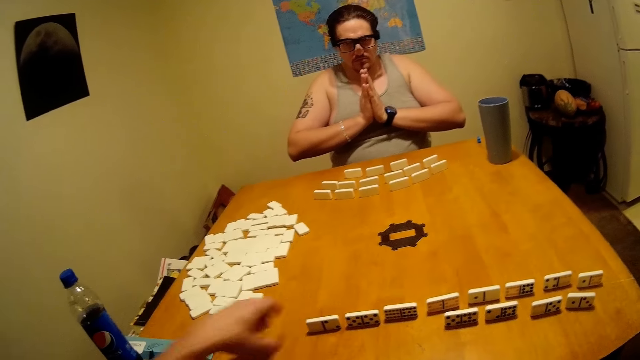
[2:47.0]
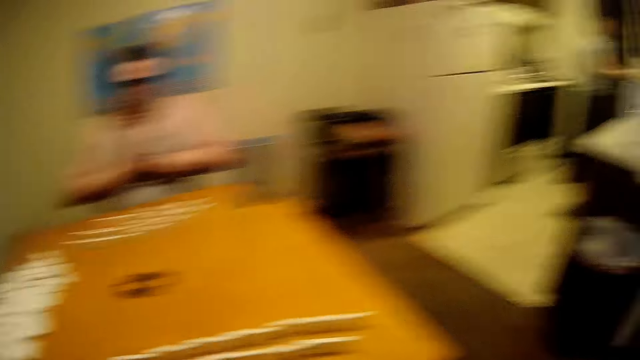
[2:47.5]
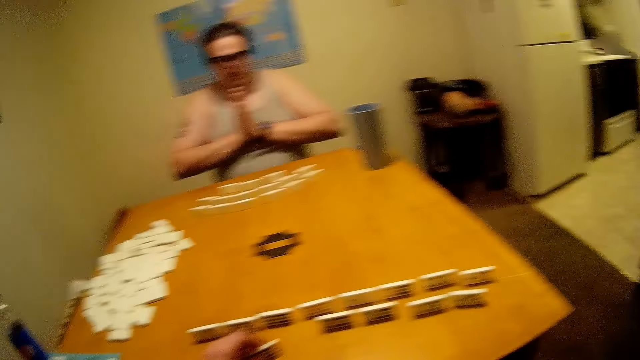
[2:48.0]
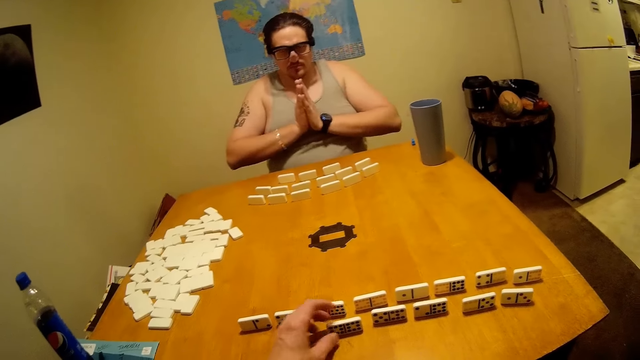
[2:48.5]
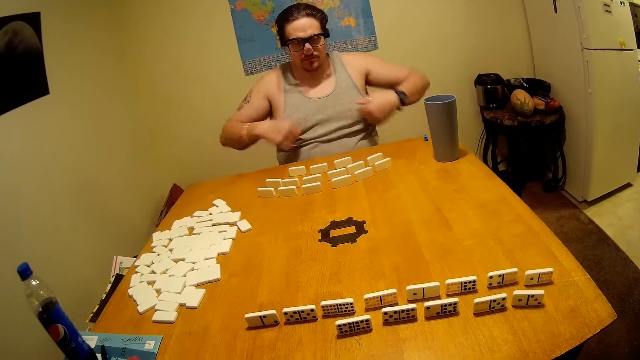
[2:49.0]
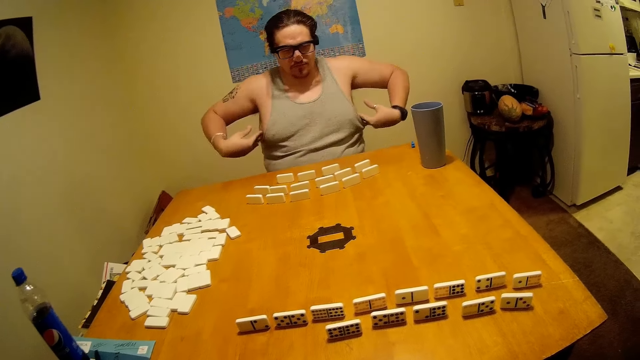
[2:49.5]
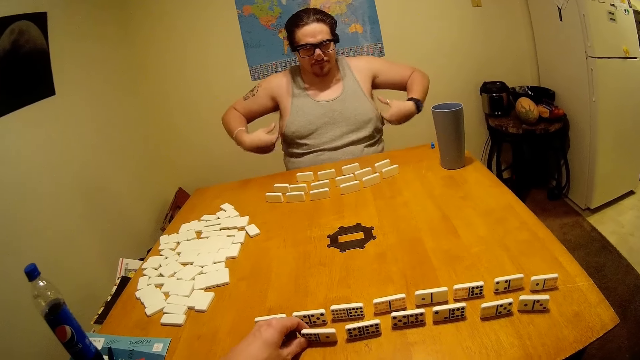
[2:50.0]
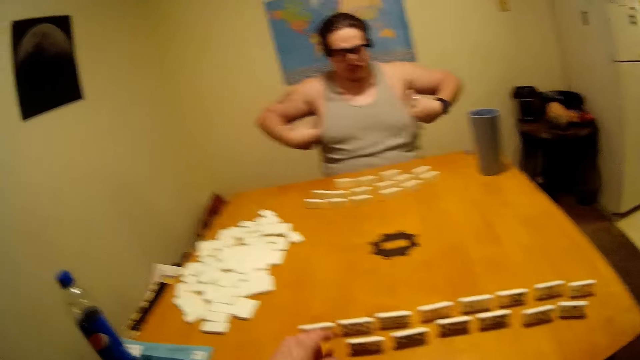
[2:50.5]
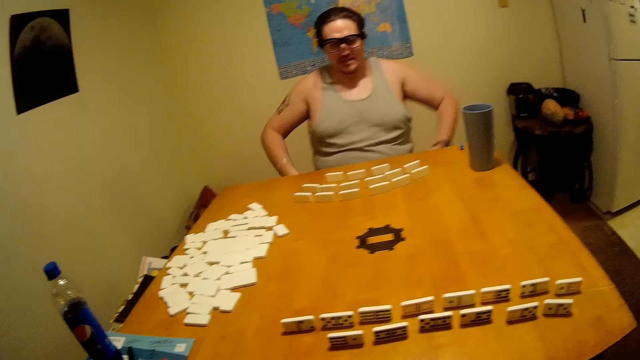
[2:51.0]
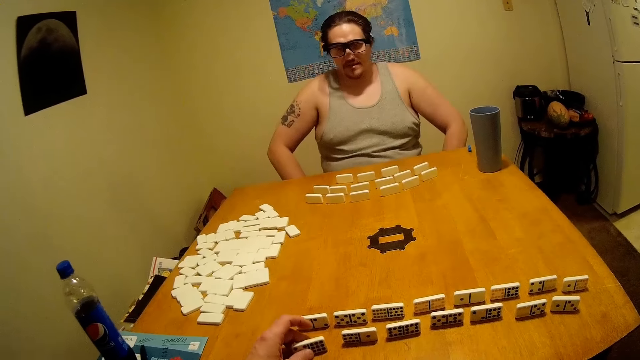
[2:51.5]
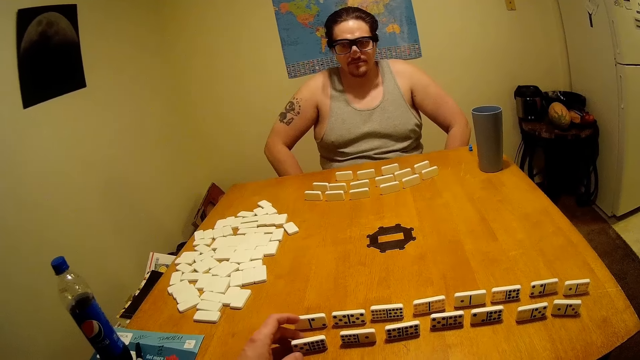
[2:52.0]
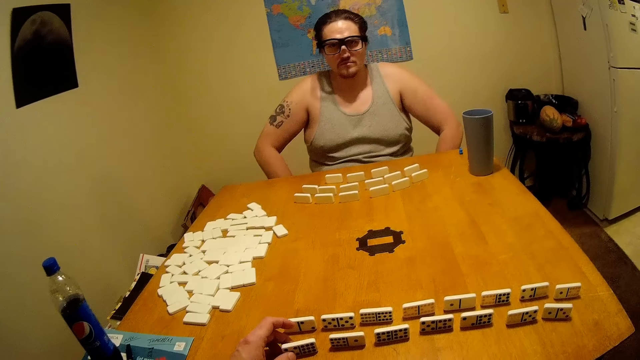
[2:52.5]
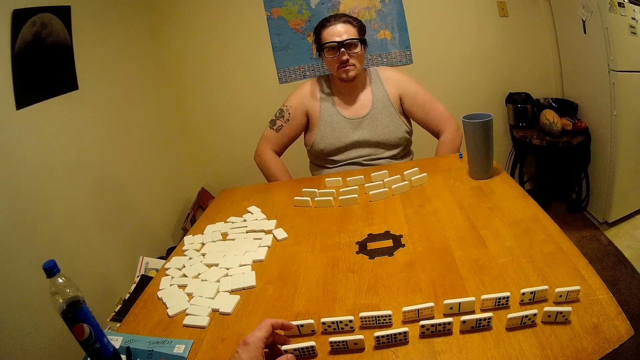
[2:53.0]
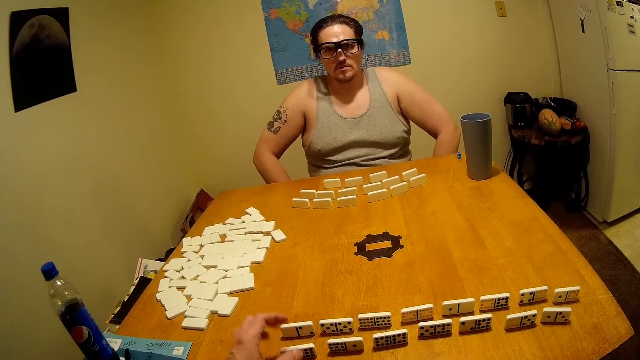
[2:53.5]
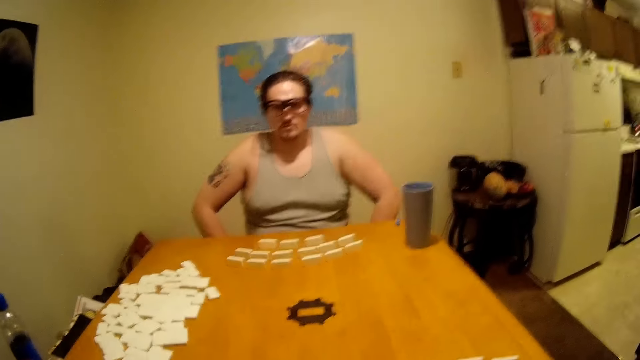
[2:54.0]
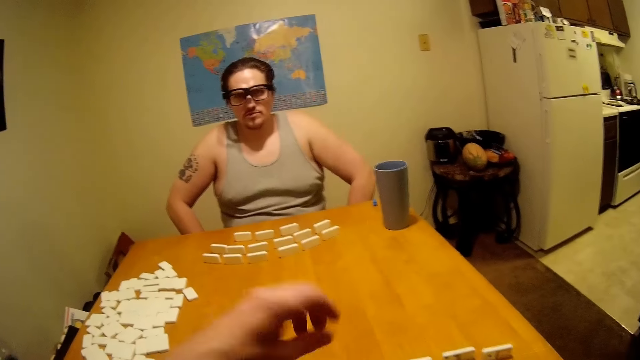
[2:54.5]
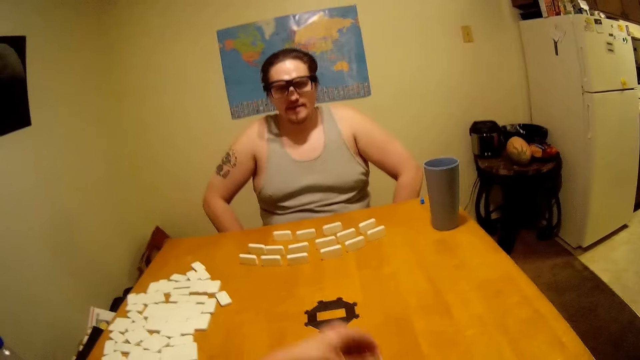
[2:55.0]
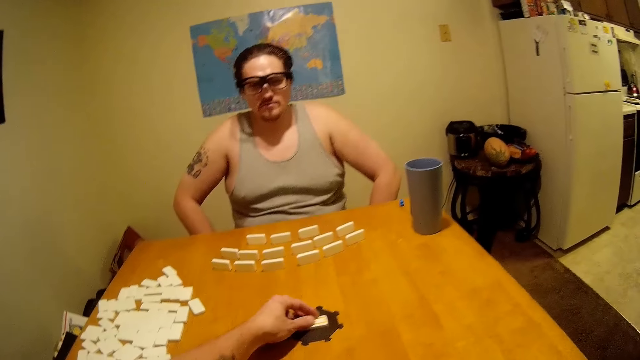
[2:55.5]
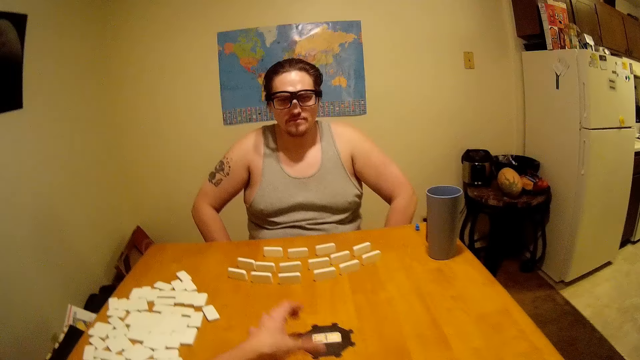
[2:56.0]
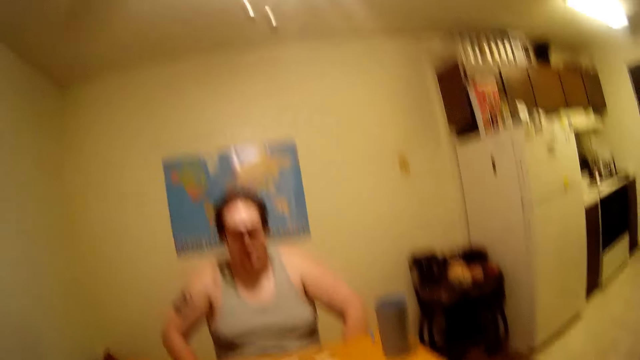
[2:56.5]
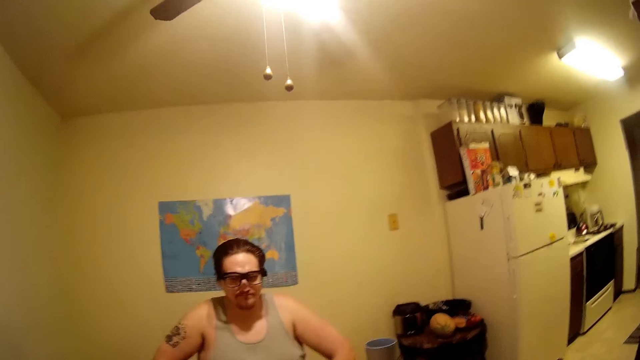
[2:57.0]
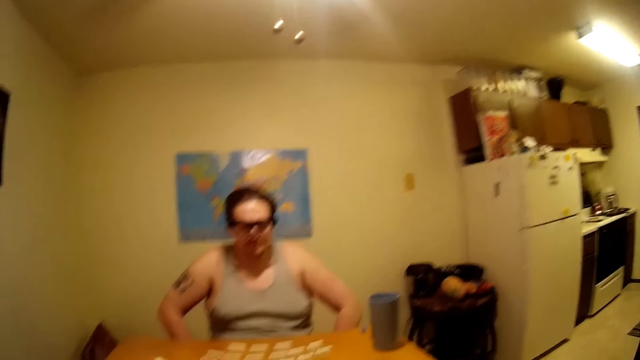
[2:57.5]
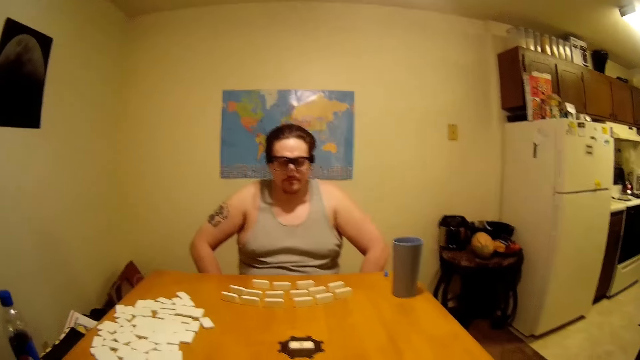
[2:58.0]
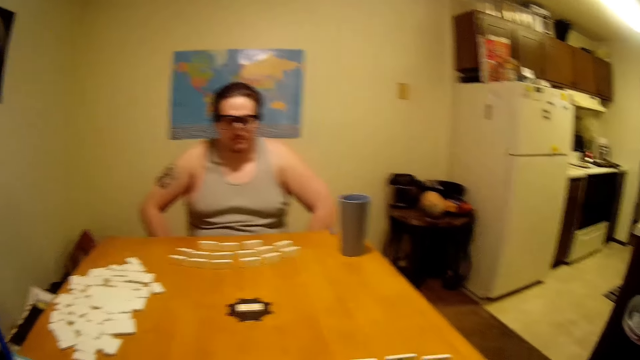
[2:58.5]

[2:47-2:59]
A man scratches his body. The camera wearer puts a domino in the centre of the plastic piece.

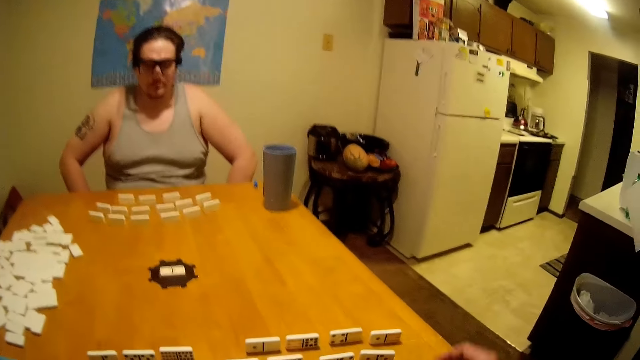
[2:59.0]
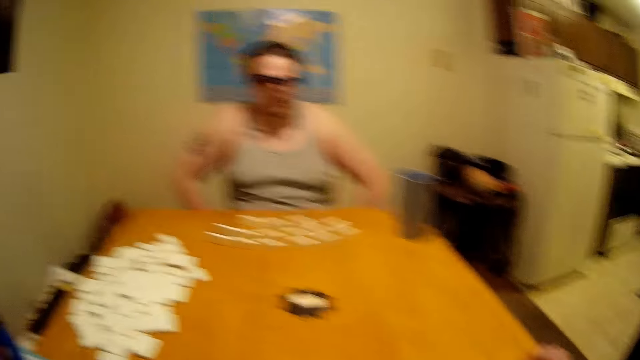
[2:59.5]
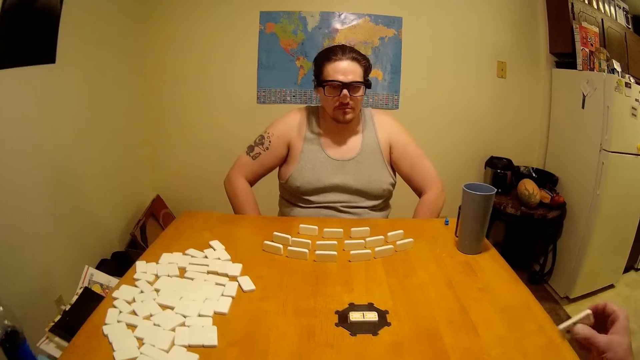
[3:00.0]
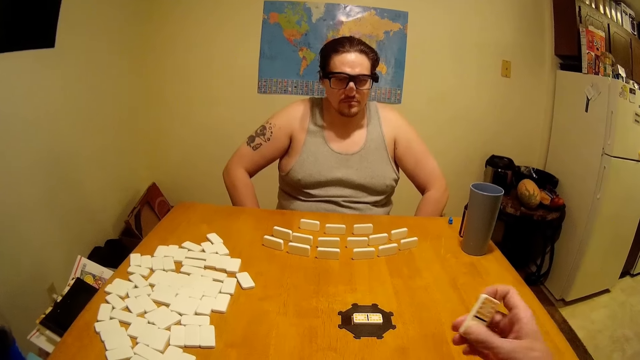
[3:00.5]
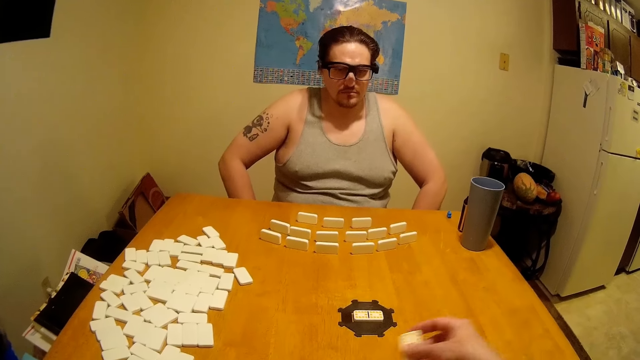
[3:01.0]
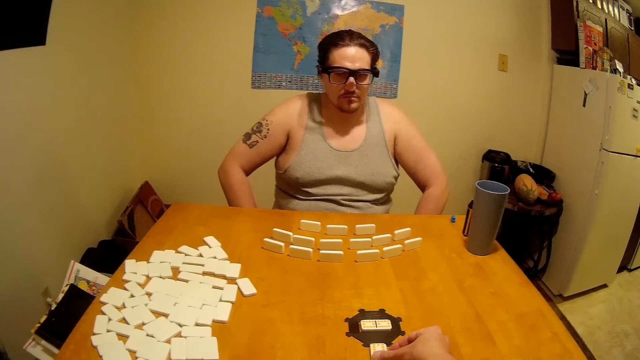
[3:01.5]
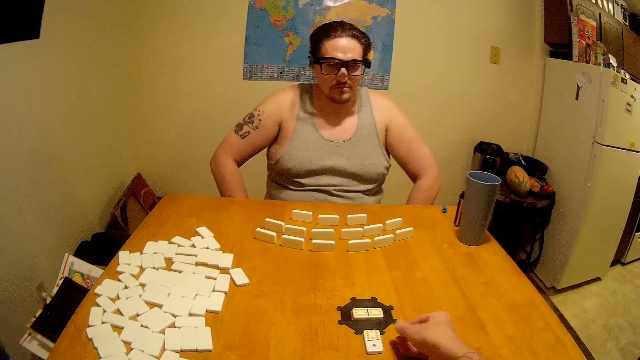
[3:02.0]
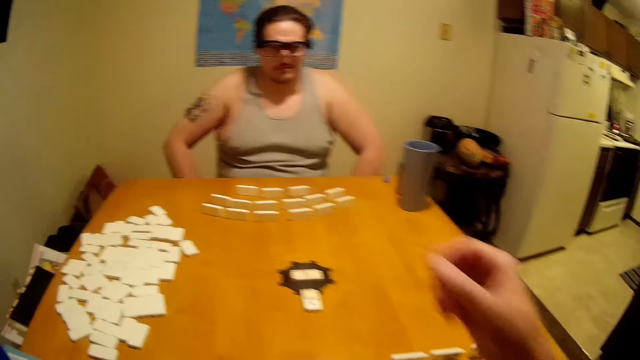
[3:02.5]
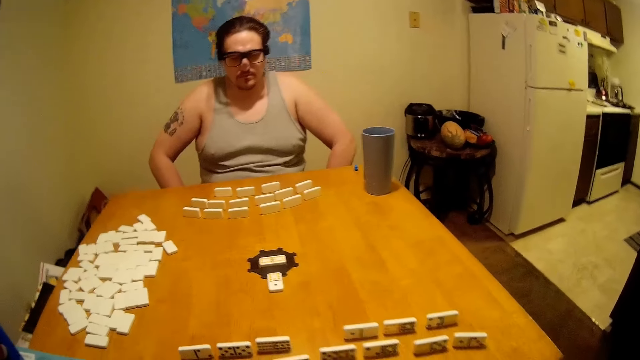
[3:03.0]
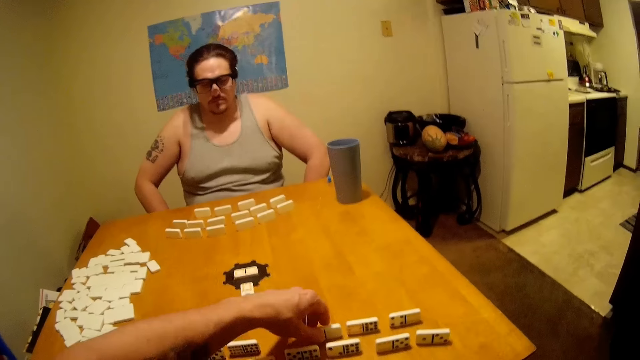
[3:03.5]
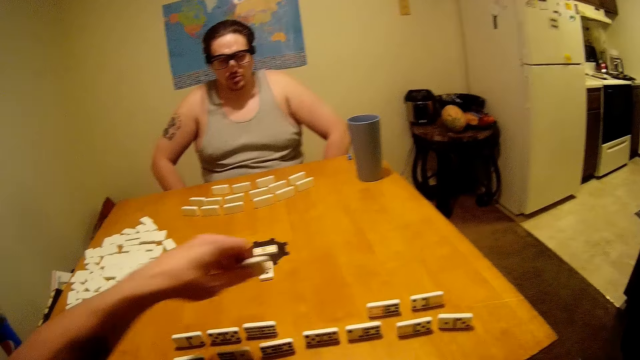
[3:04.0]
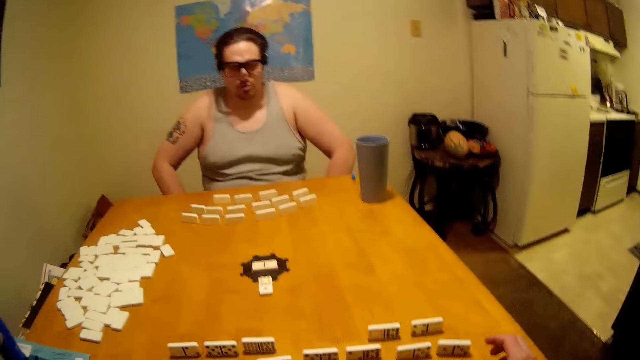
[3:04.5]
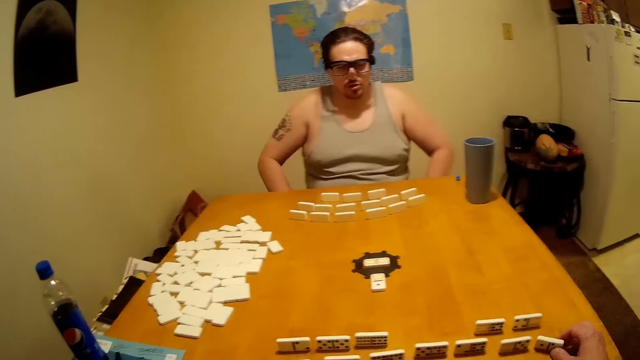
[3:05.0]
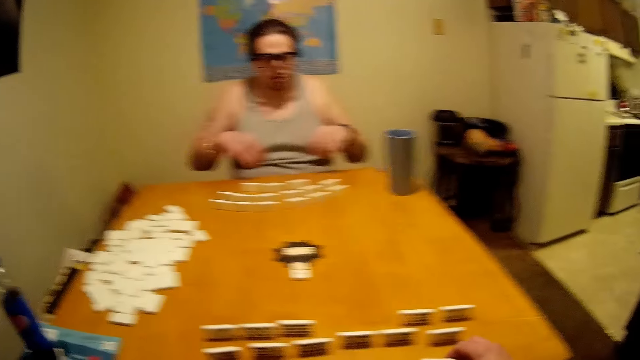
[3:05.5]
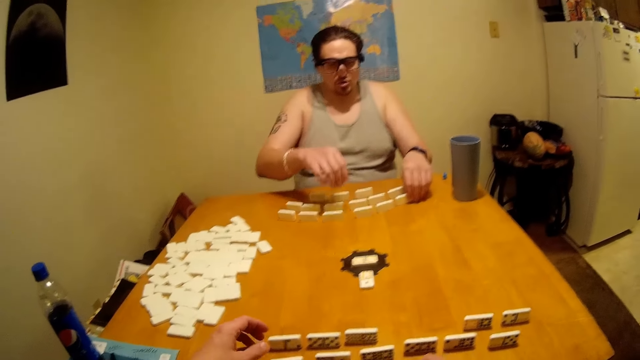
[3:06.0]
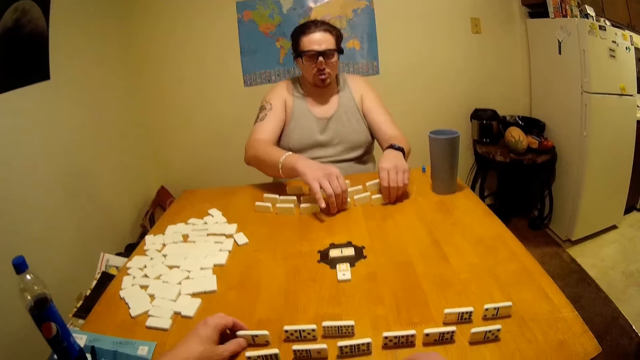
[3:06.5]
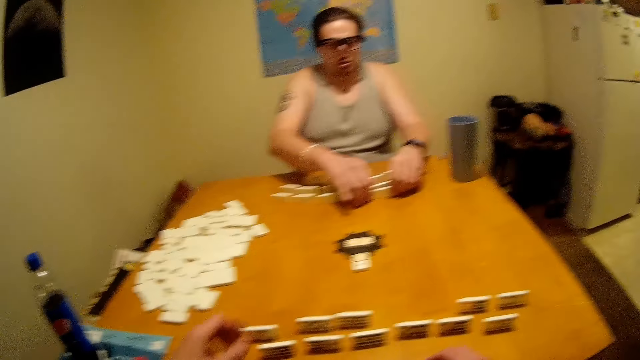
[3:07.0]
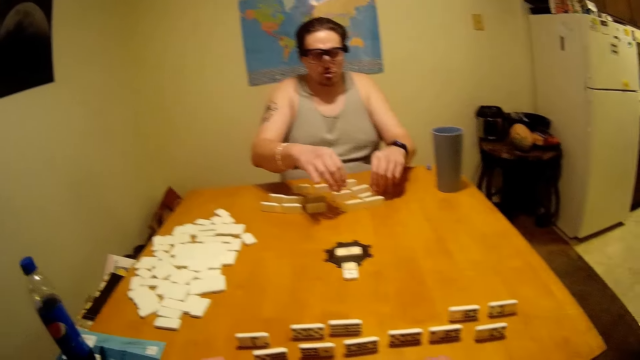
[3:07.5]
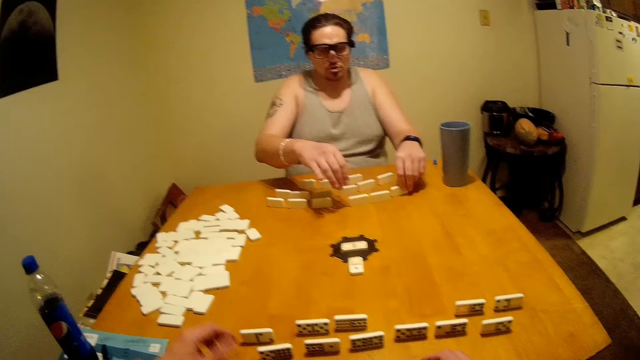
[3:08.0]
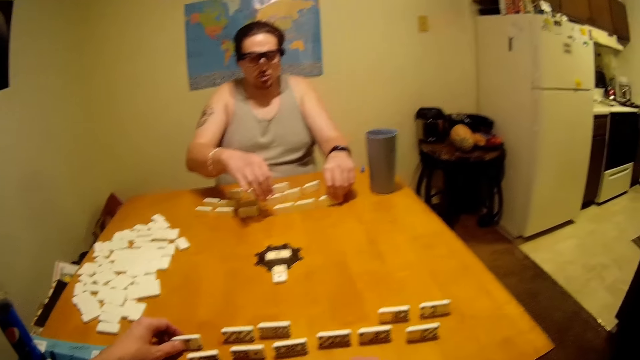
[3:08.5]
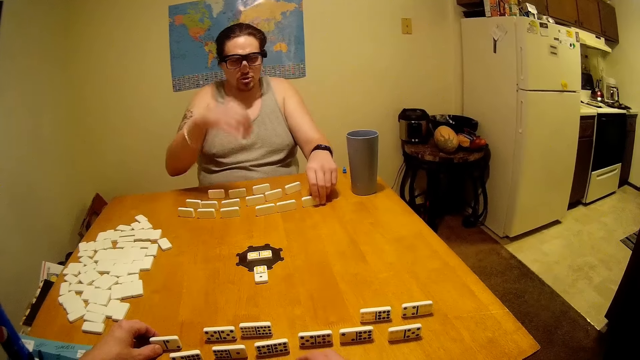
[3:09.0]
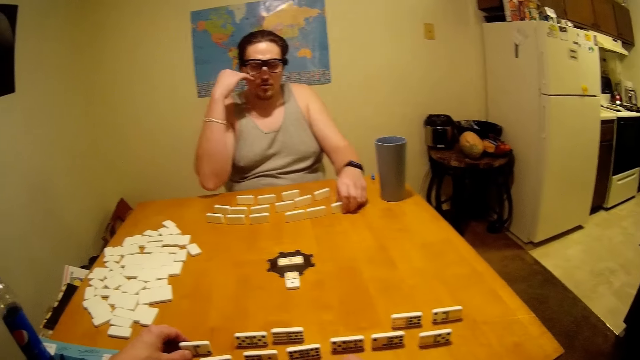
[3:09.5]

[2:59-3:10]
The camera wearer plays the dominoes game on the table. A man plays the dominoes game on the table.
